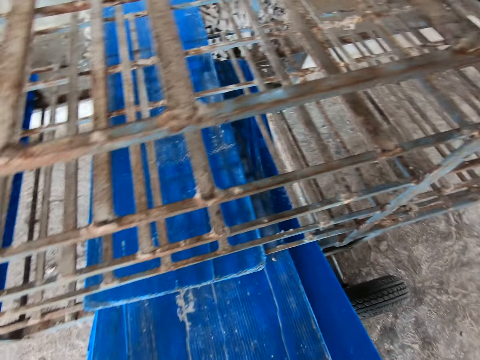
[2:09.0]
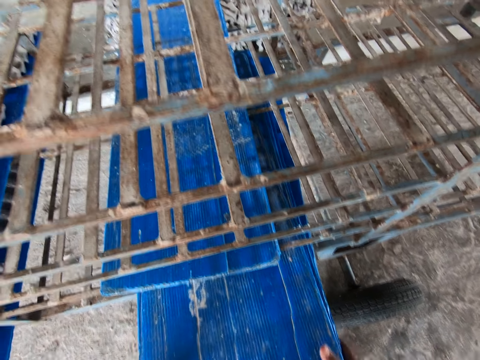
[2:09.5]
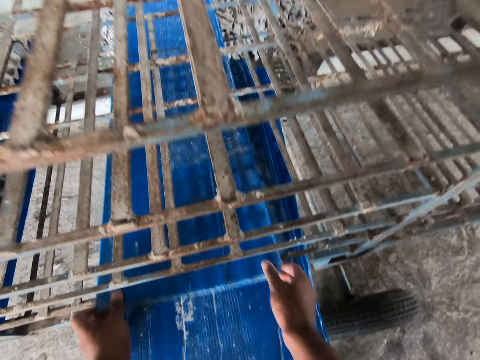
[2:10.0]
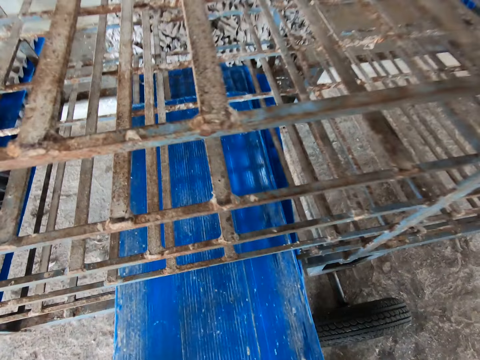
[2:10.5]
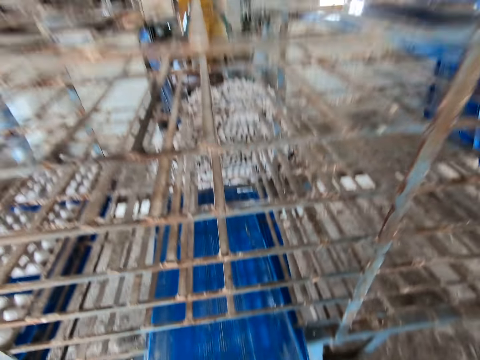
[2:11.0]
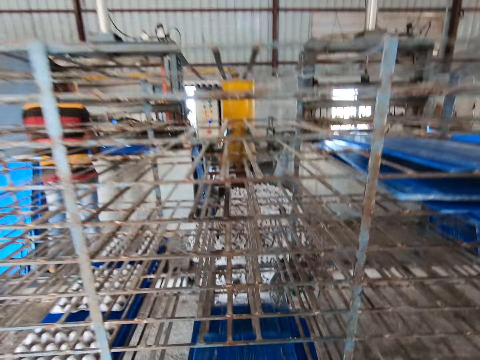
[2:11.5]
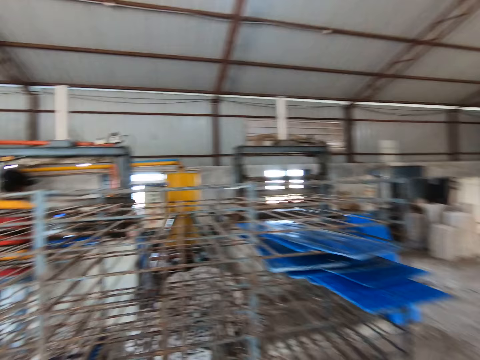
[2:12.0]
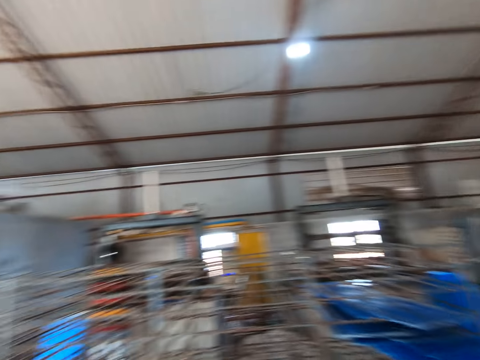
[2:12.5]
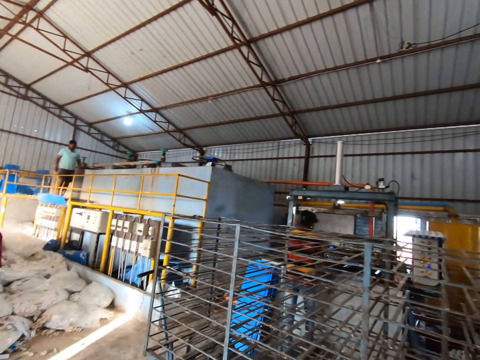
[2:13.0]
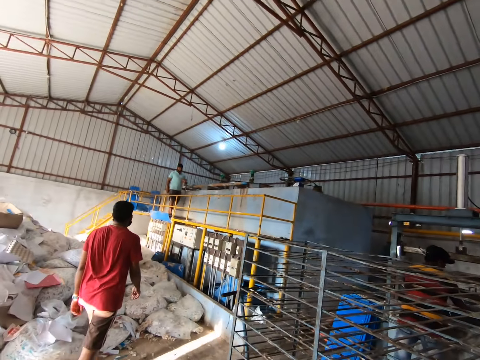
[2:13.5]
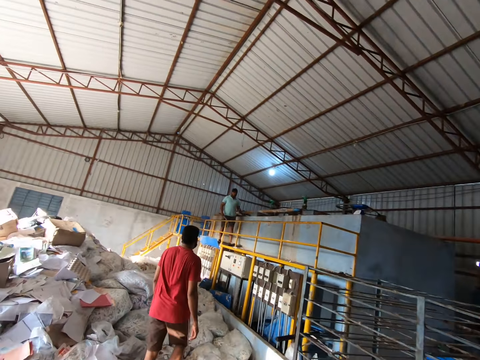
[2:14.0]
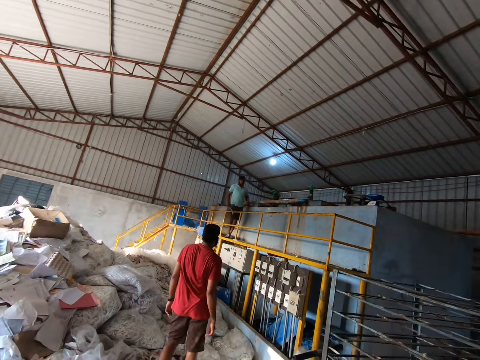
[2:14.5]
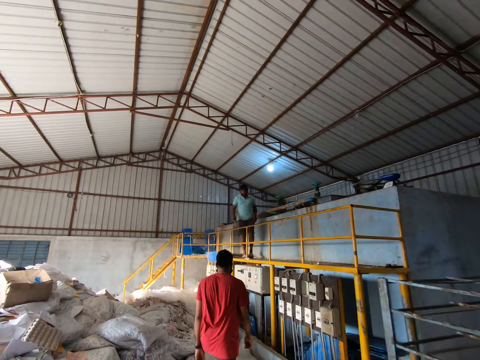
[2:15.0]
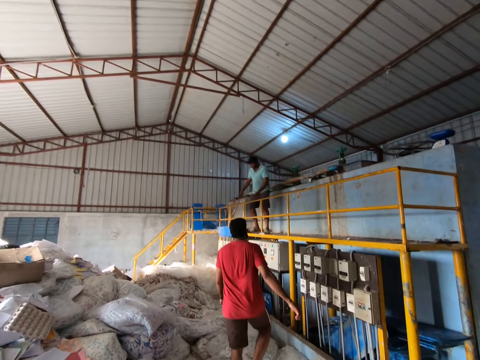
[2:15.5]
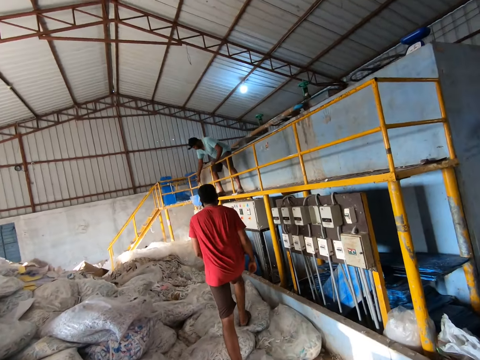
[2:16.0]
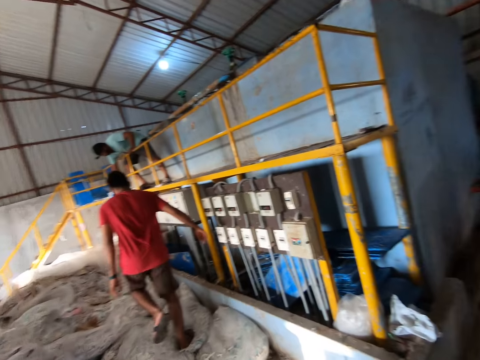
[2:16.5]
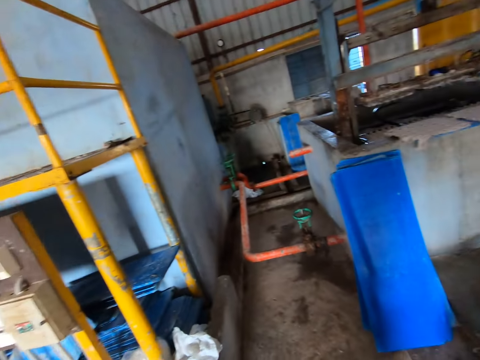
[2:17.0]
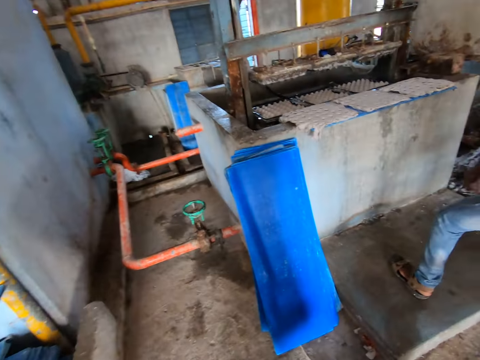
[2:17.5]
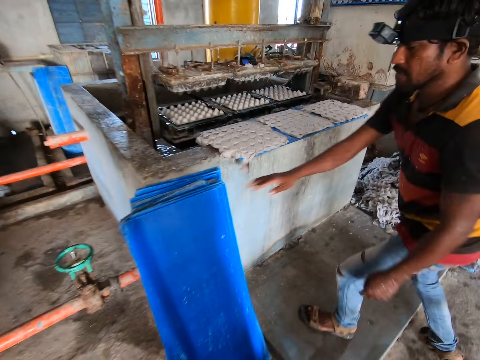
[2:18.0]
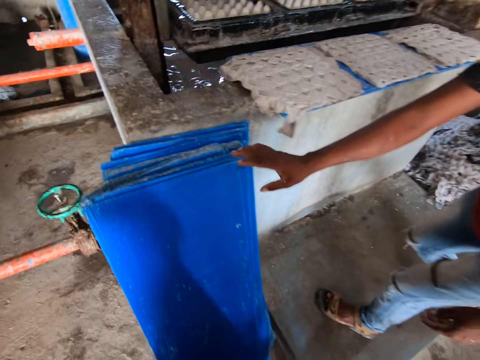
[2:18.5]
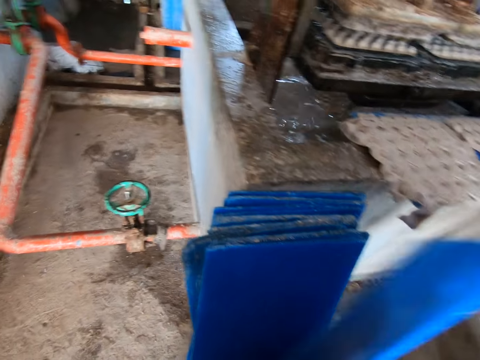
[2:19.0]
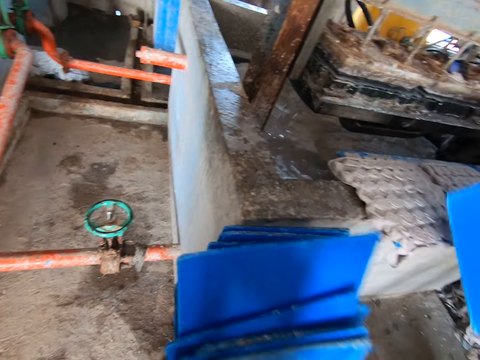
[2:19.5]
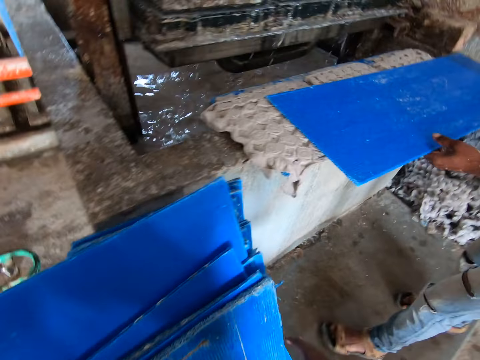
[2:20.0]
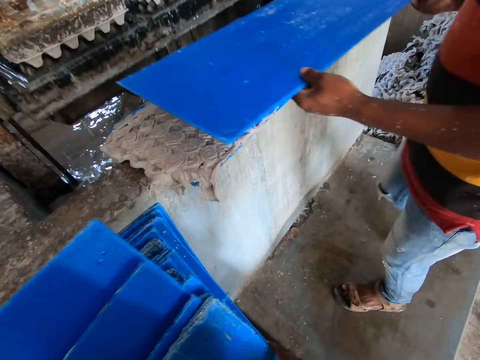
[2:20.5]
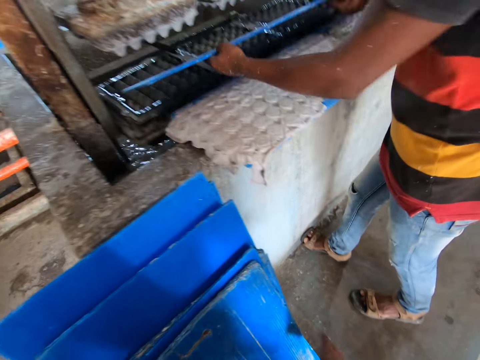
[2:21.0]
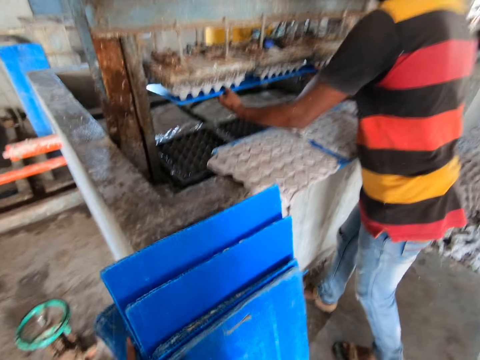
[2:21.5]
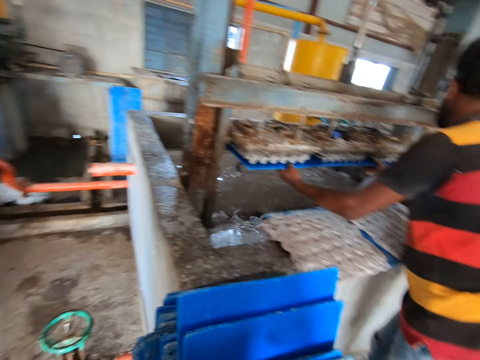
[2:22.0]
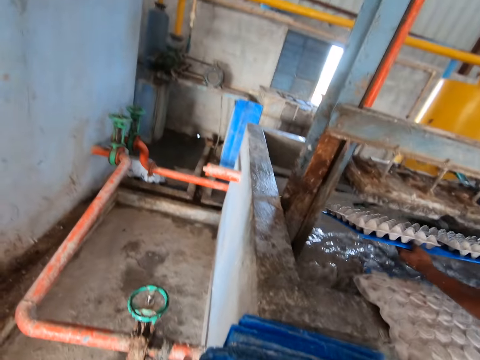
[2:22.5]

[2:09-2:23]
The camera wearer walks in the factory. They carry the boards to the egg tray machine with both hands. A man takes a board from the stack of boards with his right hand. The camera wearer puts the boards against the stack of boards beside the wall with both hands. The man puts the board of egg trays on the egg tray machine with both hands. The camera wearer arranges the boards with both hands. The man puts the board under the machine mold with both hands and takes trays.

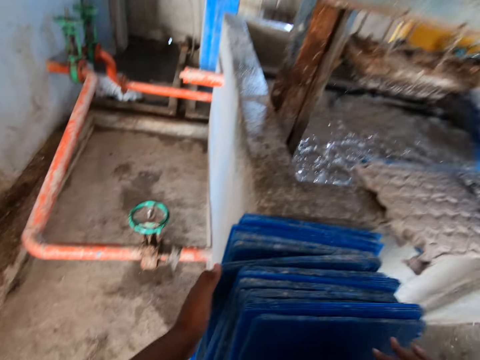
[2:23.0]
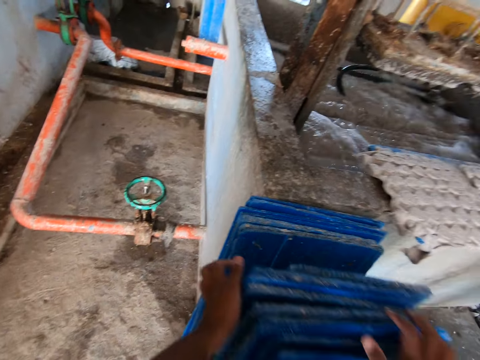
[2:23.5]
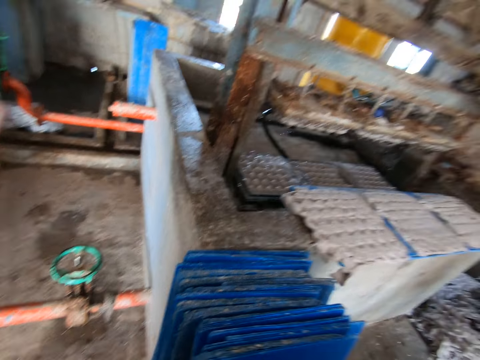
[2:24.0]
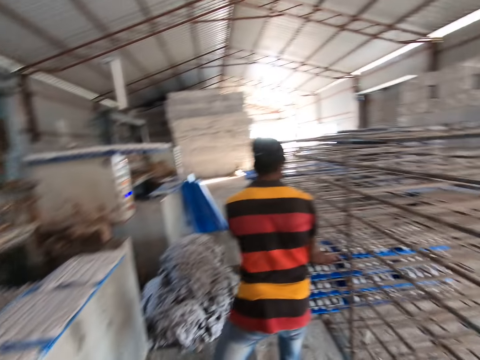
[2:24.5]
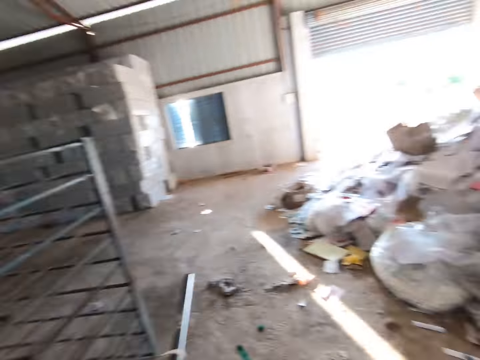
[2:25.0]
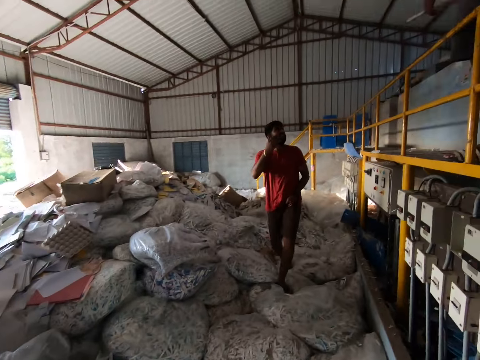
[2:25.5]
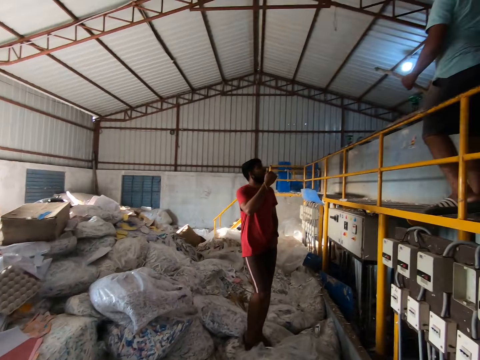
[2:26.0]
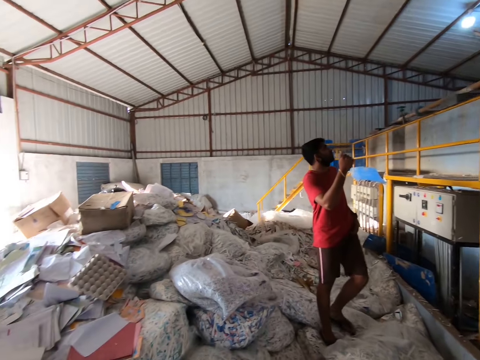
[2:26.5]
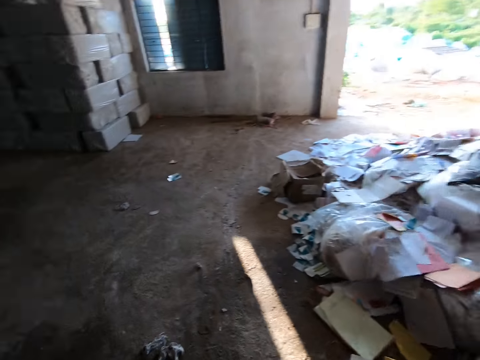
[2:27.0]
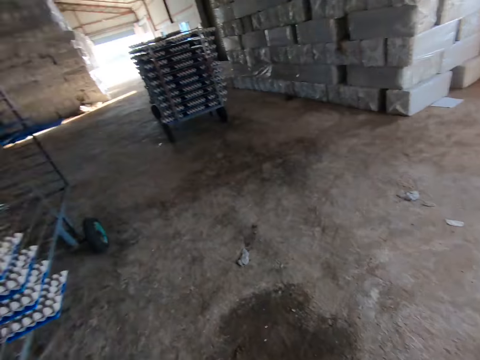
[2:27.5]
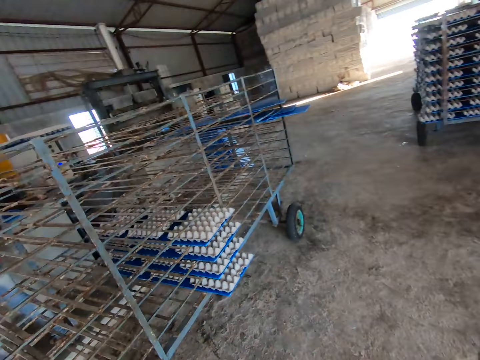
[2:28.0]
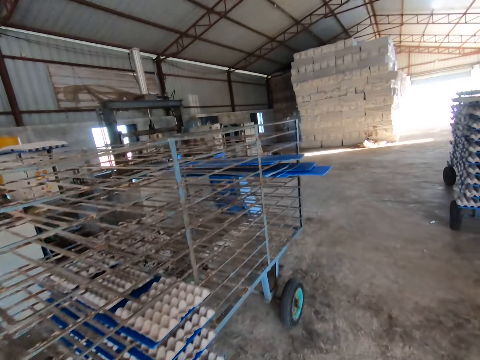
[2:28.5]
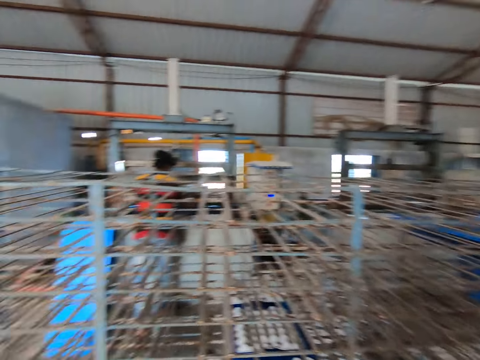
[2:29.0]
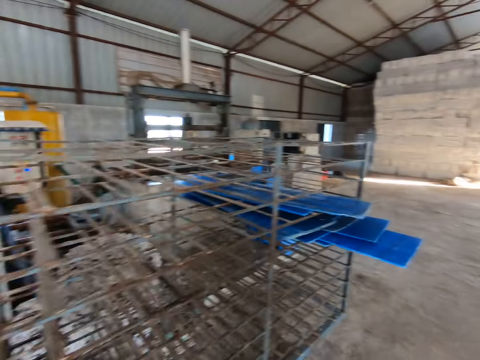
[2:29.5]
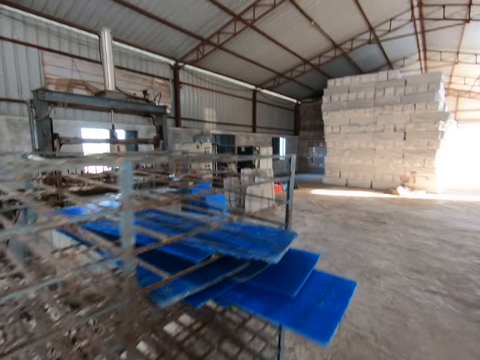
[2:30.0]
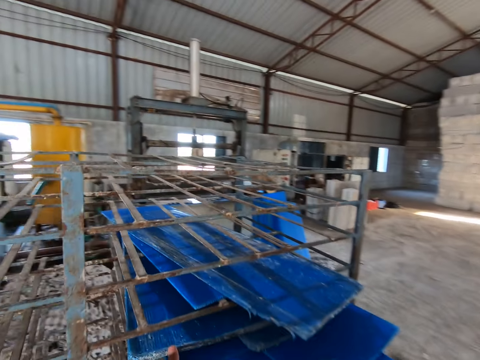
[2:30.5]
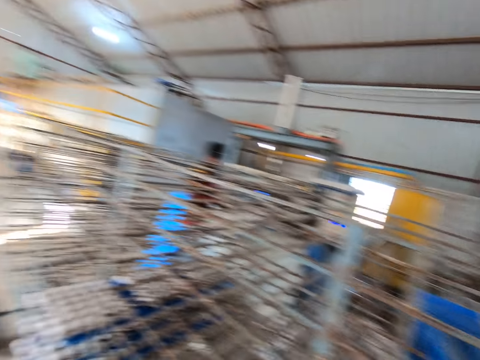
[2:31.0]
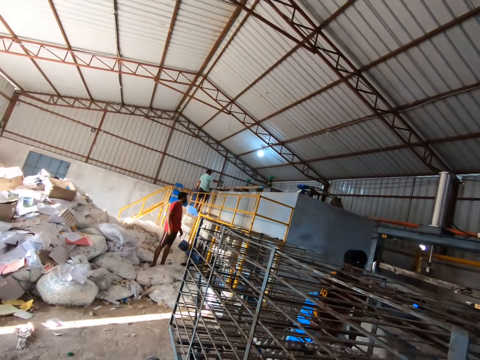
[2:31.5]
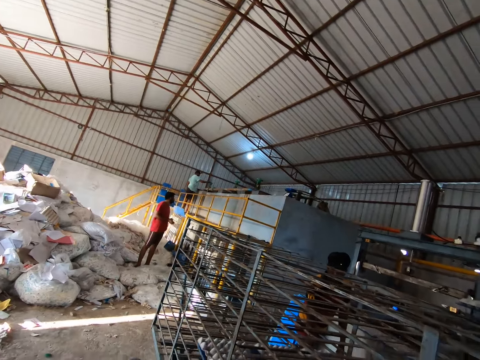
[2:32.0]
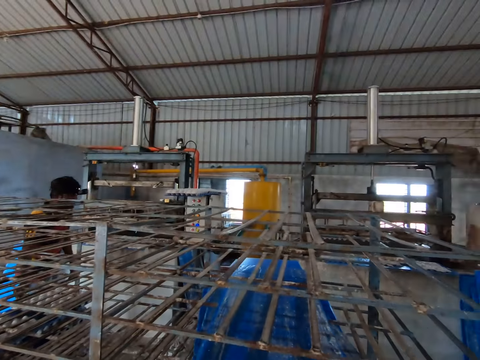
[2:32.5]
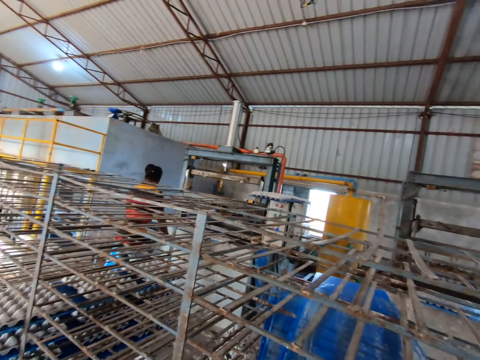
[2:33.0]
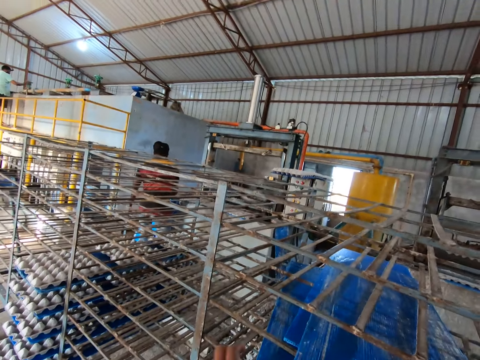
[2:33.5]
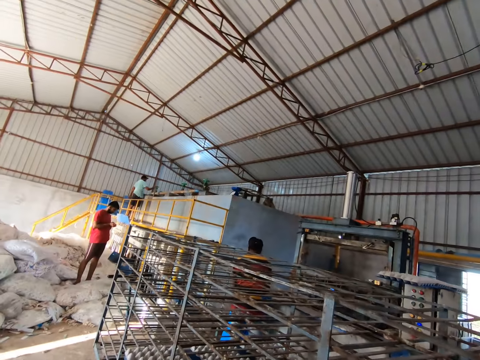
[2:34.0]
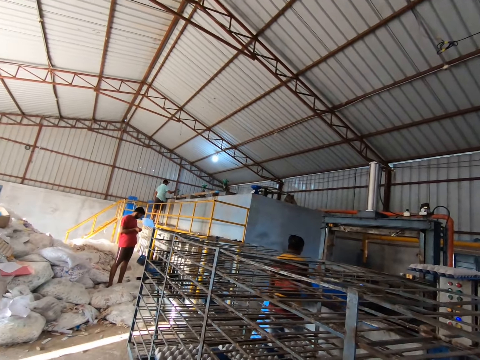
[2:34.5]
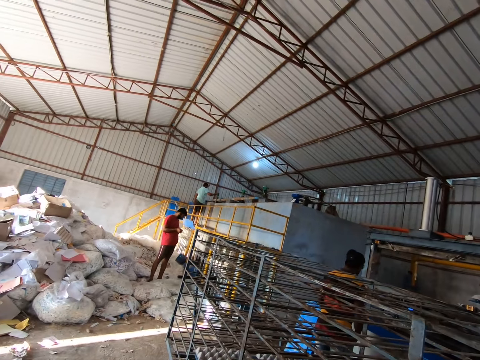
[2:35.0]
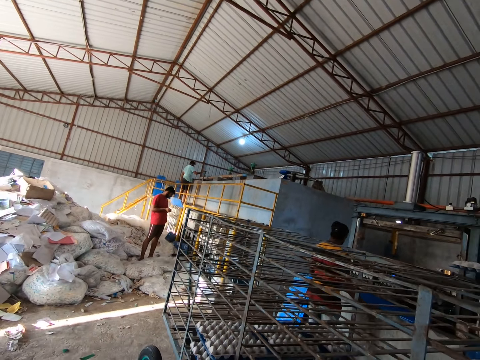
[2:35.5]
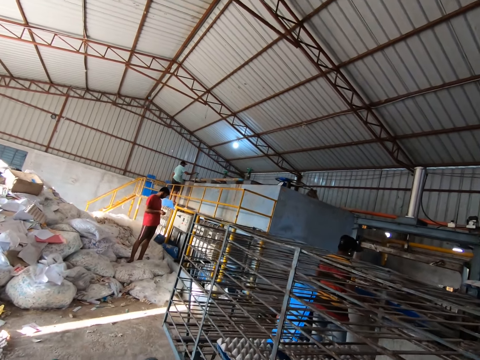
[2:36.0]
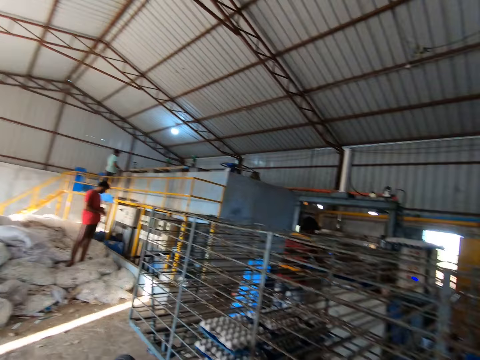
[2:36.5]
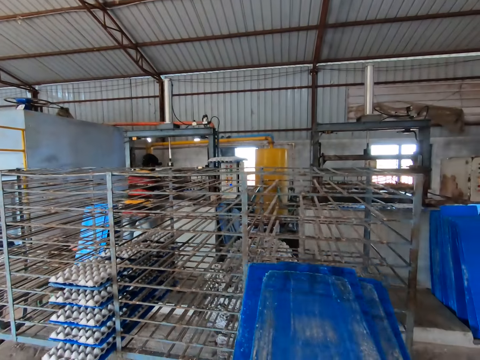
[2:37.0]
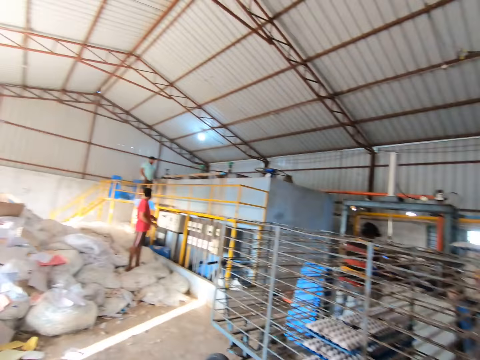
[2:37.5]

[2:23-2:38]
The camera wearer touches the boards. A man puts the board of egg trays on the shelf trolley with both hands. The camera wearer turns around and looks at the man. They walk beside the trolley. The man puts a board of egg trays on the shelf trolley with both hands. The camera wearer looks around the factory. They take boards from the shelf trolley with both hands. The man takes a board from the stack of boards with his right hand.
